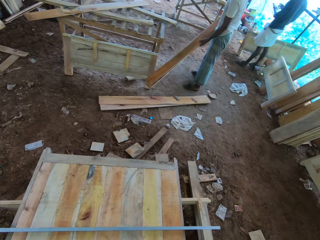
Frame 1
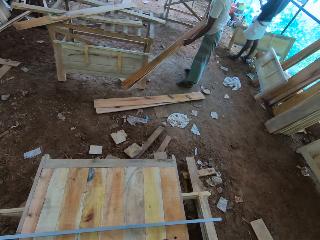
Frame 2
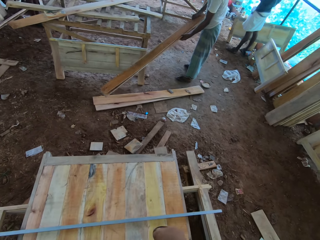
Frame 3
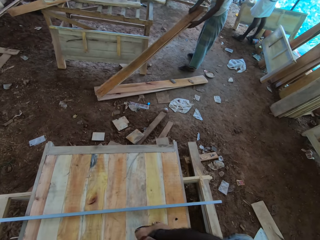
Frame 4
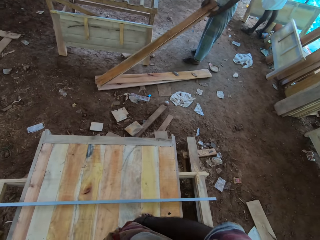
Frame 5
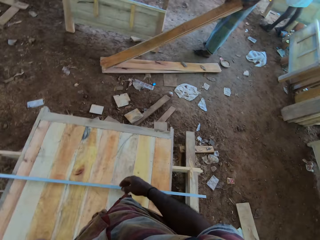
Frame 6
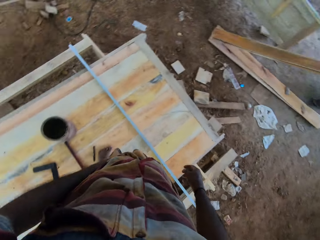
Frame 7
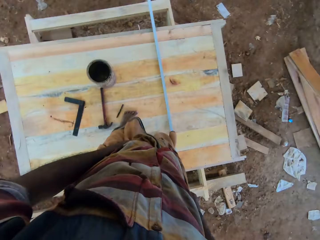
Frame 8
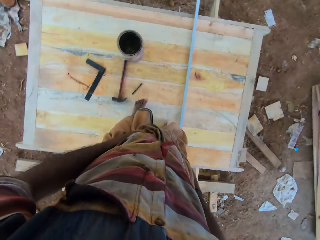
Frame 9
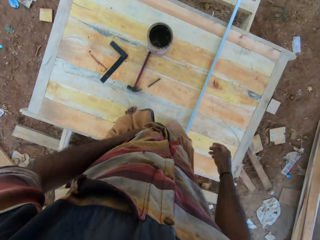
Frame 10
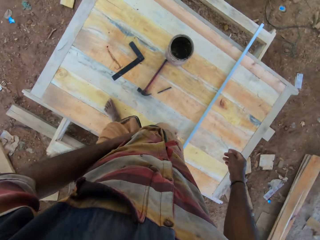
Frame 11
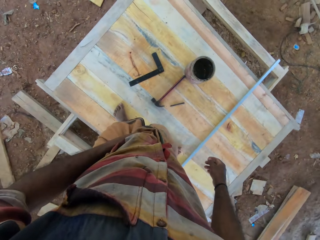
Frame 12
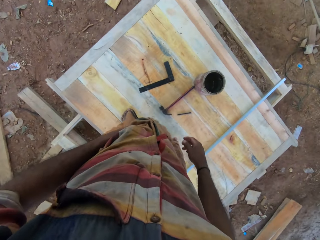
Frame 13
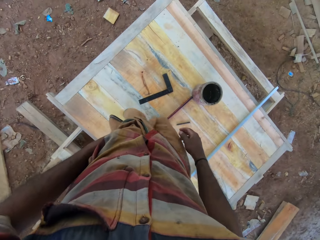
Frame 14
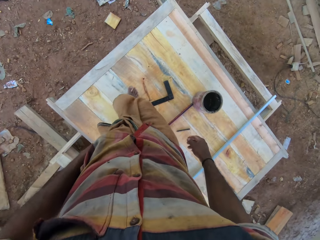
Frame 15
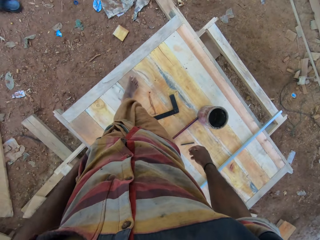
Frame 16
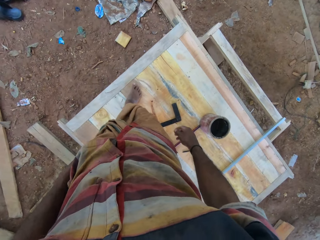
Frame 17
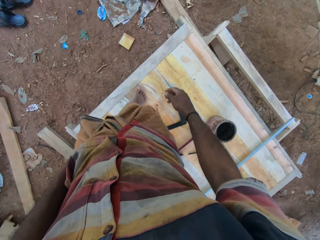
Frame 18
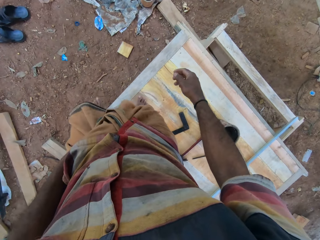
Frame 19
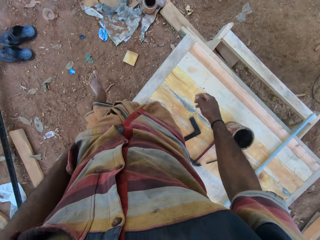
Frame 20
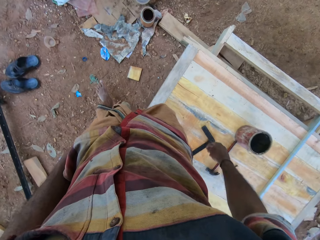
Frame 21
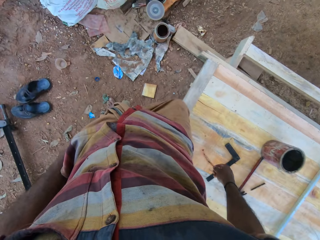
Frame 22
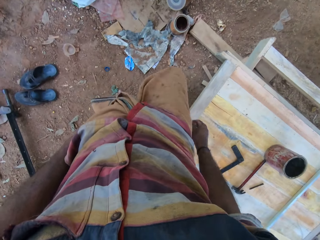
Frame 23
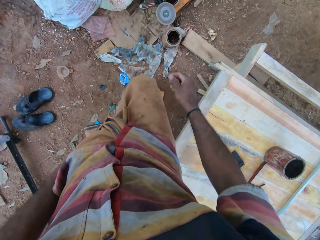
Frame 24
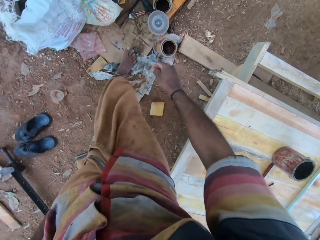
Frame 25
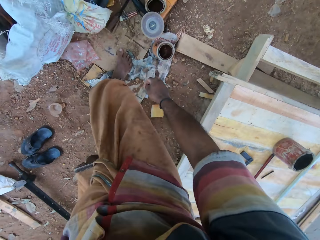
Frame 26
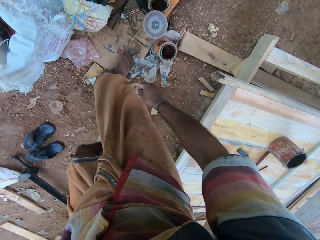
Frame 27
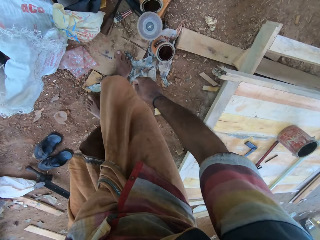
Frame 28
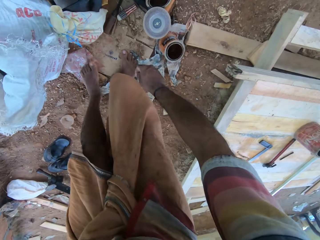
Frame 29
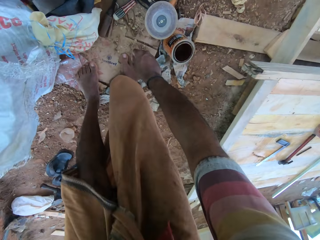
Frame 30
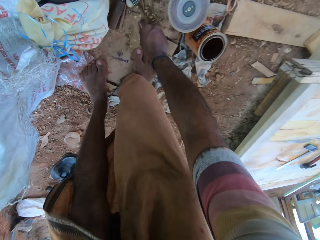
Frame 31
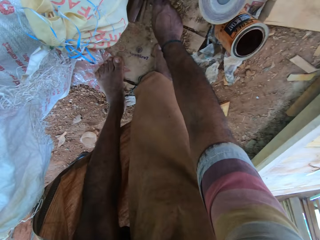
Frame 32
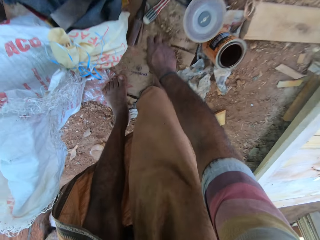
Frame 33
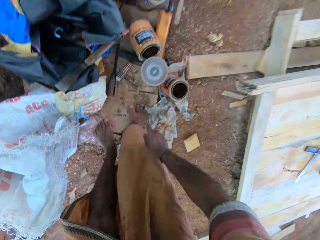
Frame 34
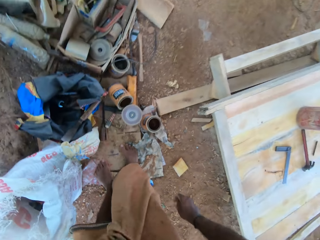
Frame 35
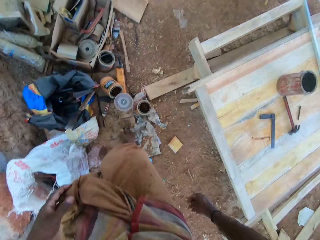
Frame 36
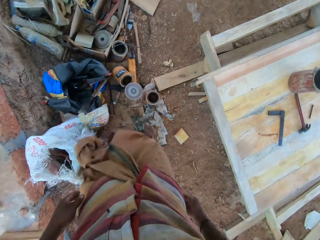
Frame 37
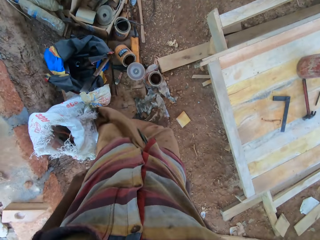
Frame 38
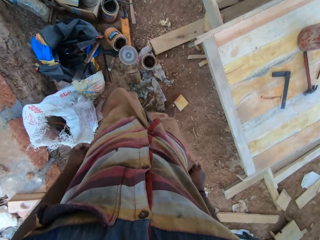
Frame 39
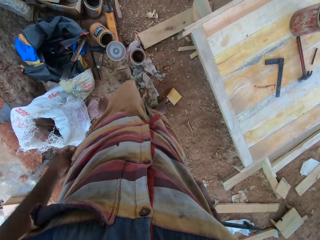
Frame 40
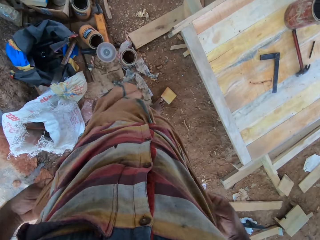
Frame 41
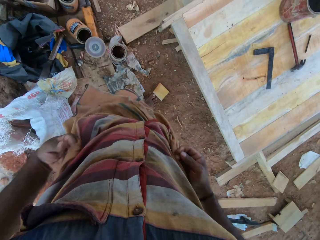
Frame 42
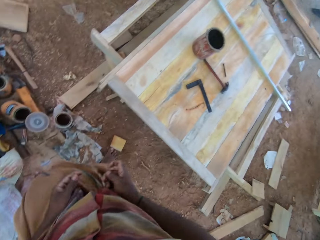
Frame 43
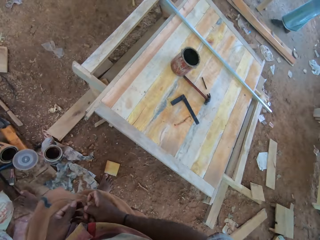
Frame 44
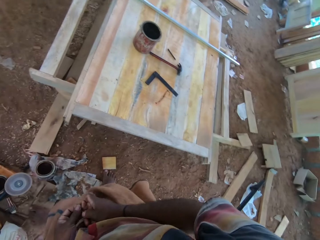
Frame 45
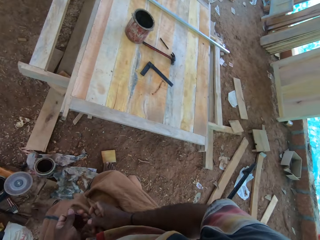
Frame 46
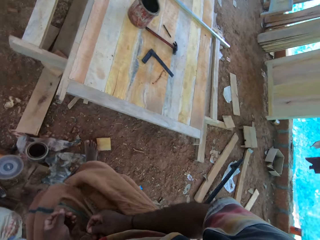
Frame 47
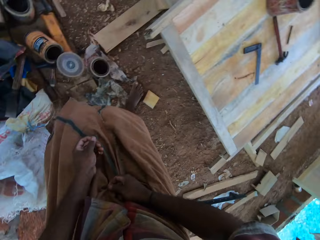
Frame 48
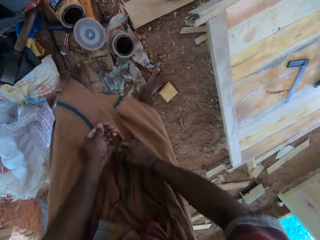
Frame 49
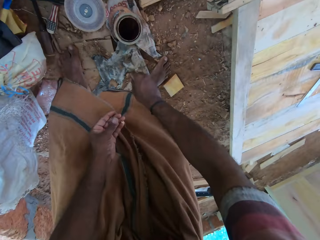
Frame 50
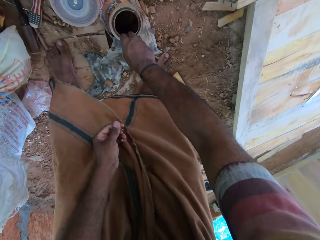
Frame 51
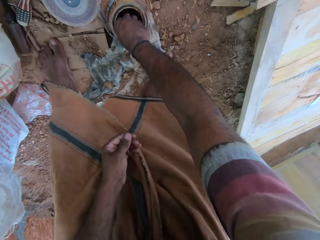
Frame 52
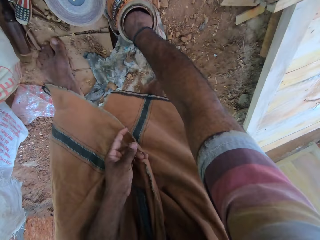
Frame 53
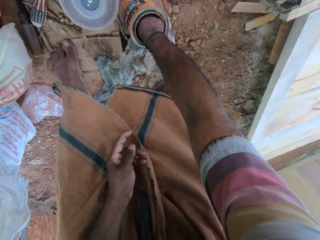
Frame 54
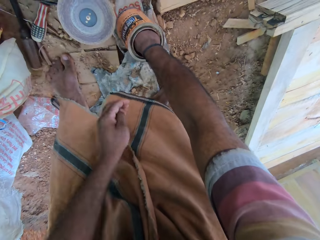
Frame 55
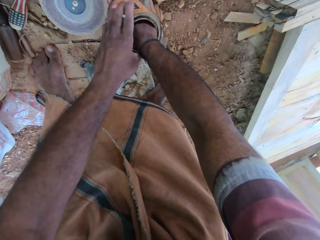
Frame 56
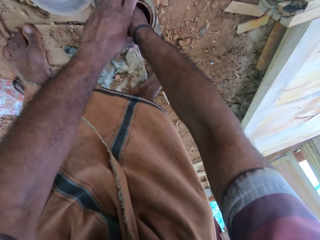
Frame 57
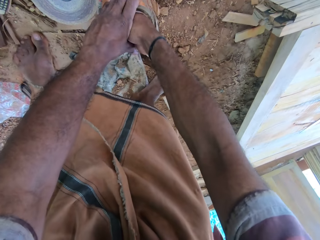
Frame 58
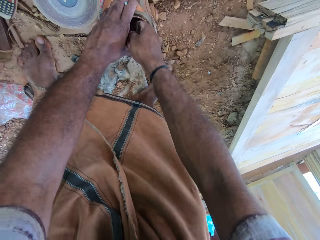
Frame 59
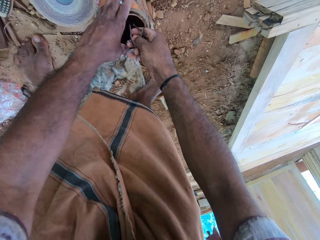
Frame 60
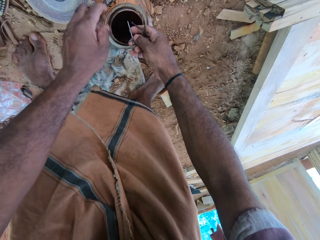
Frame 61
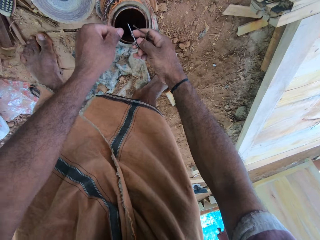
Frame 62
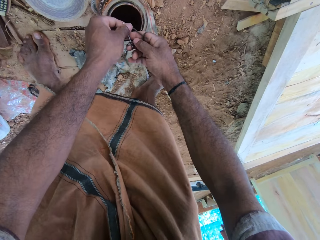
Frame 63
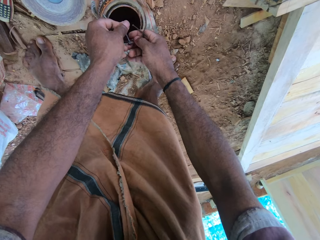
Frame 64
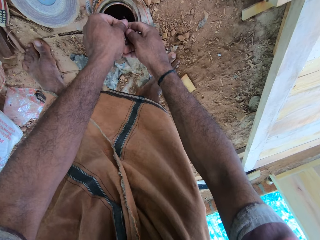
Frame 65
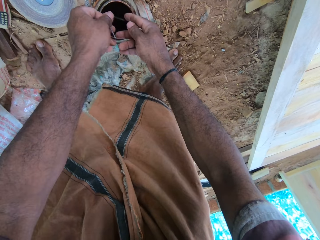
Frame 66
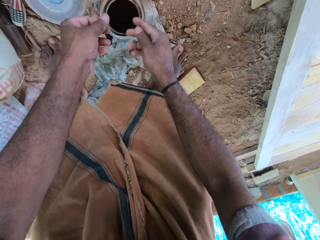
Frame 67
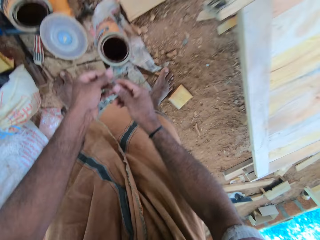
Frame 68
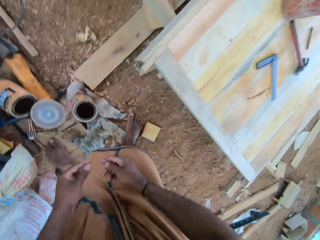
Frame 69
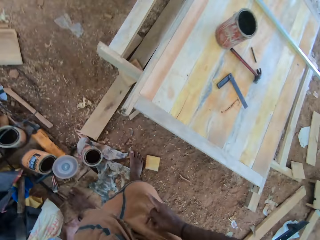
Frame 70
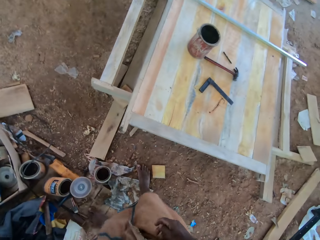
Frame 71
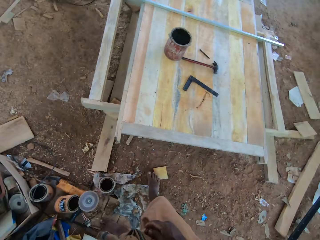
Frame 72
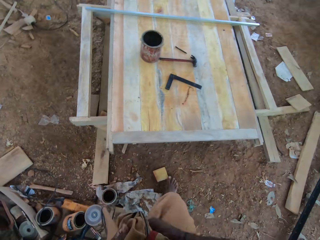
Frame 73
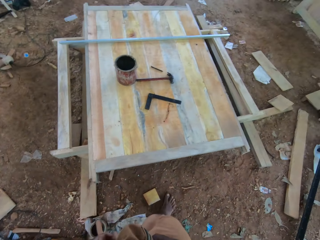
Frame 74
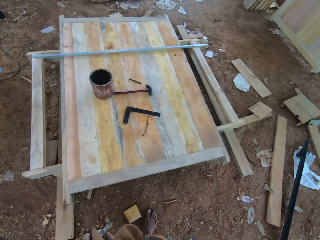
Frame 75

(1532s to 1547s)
A man puts down pieces of wood. The camera wearer walks off the wooden structure. They pick nails on the ground. They adjust a cloak. They pick nails in a can. They drop some nails into the can.

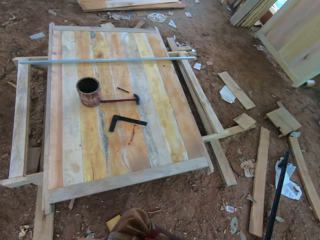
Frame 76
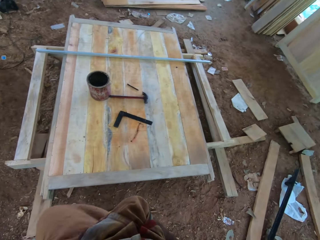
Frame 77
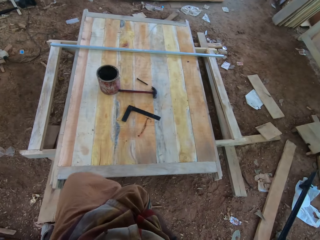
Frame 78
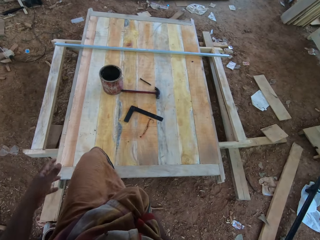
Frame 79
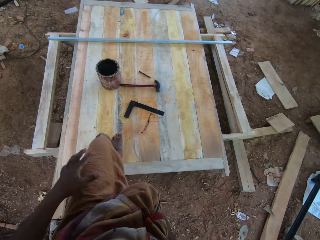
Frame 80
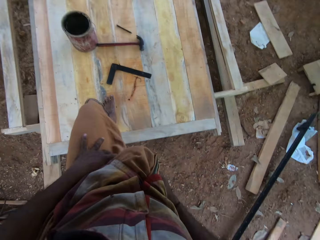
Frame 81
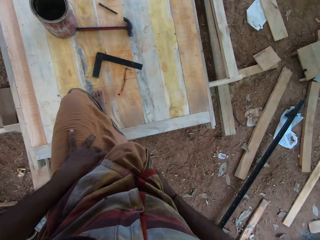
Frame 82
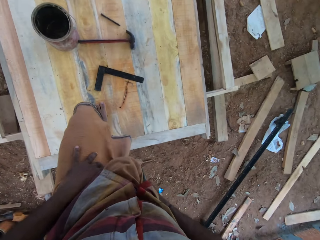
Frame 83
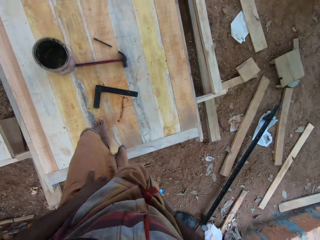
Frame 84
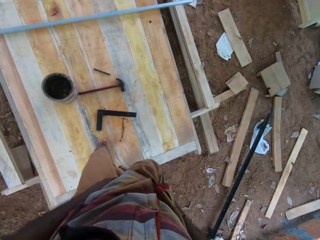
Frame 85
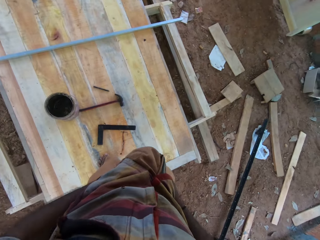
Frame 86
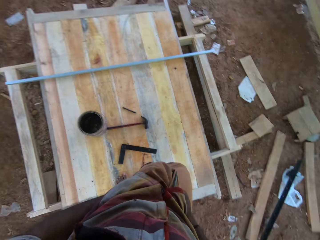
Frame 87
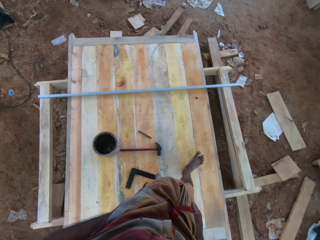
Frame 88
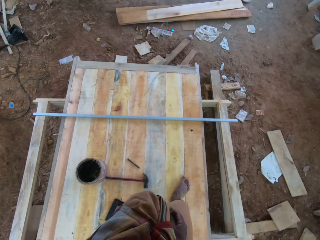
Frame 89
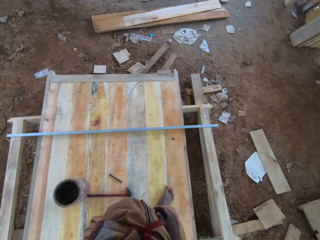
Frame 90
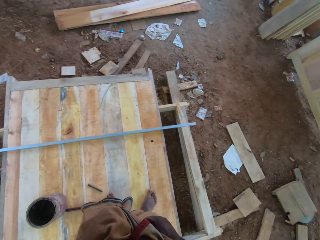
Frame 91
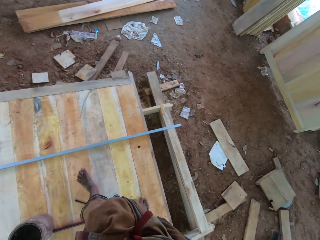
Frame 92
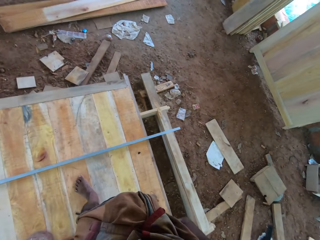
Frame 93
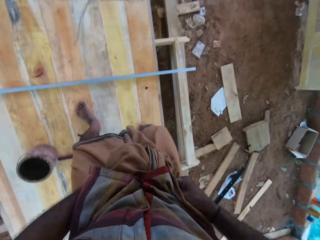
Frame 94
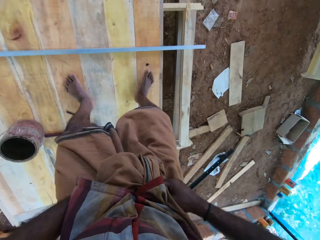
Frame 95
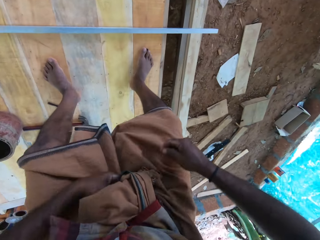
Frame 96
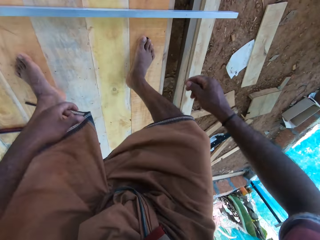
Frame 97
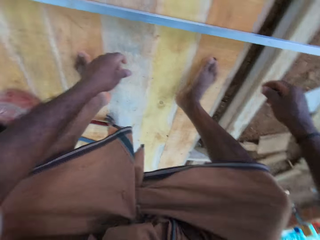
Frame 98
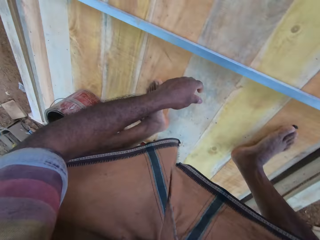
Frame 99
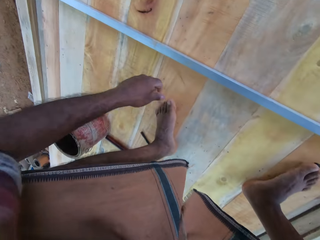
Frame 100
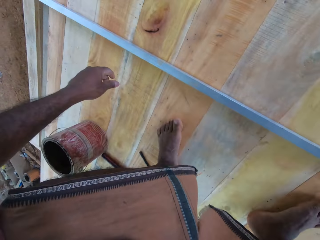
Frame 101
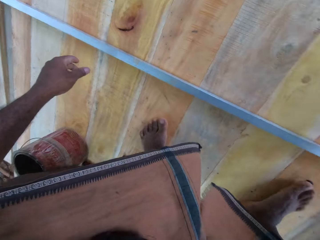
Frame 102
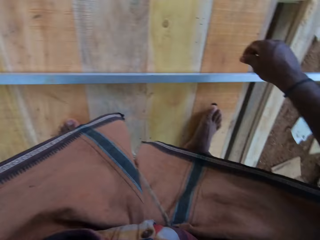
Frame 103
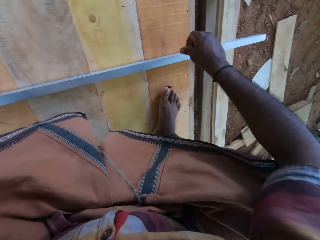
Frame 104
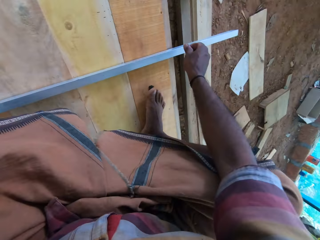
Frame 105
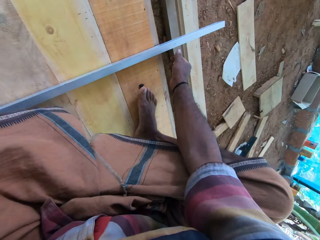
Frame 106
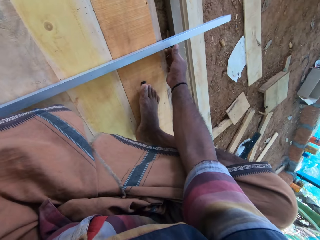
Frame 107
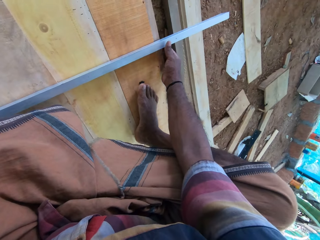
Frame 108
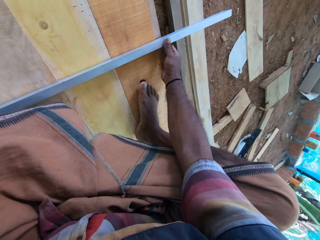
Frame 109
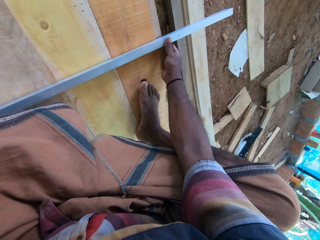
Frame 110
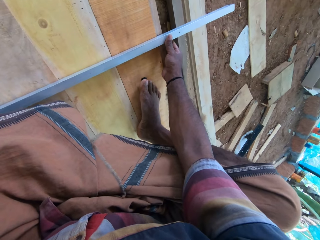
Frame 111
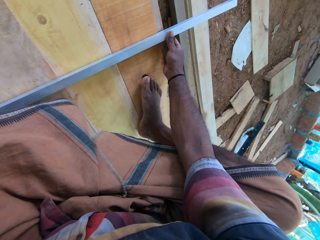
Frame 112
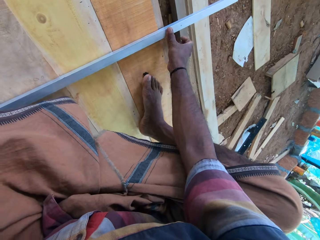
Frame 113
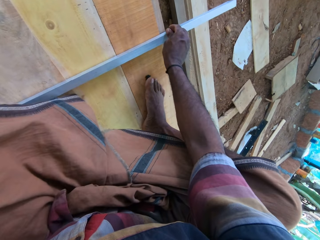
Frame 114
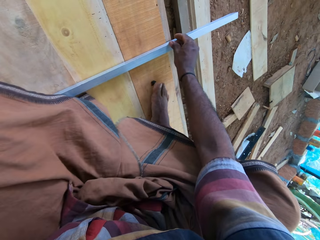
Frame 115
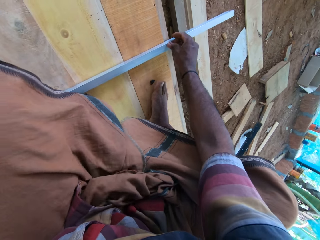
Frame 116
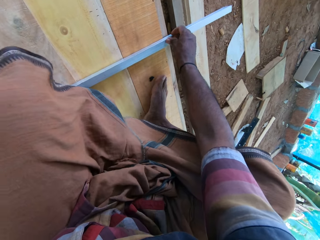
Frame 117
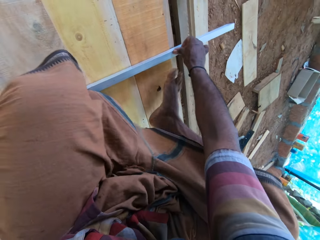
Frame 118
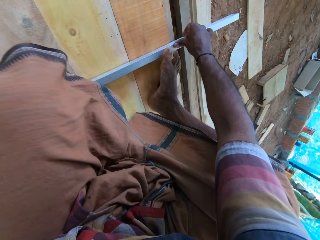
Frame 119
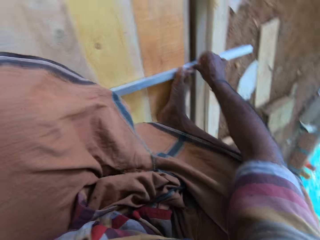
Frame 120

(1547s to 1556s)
The camera wearer climbs up a wooden structure. They hold a metal bar.
